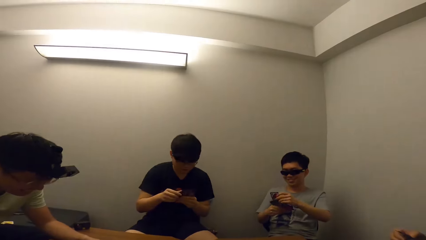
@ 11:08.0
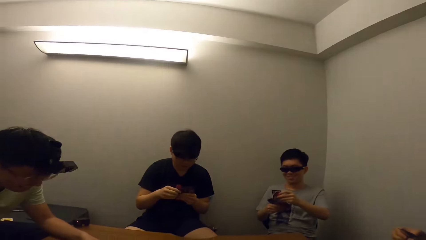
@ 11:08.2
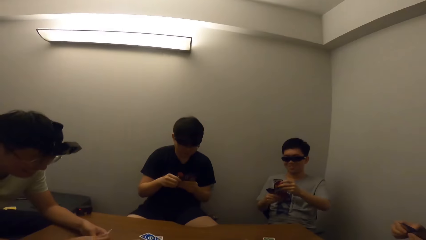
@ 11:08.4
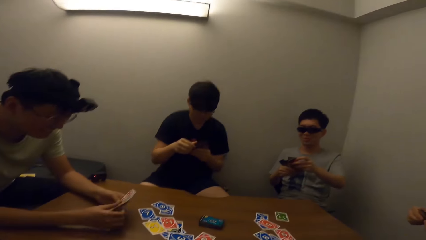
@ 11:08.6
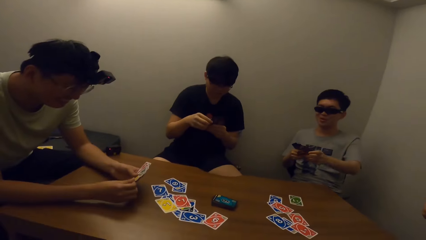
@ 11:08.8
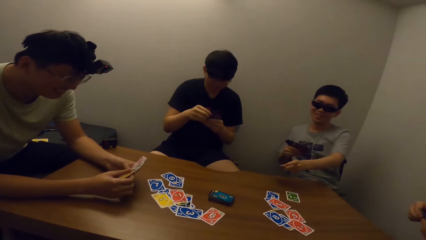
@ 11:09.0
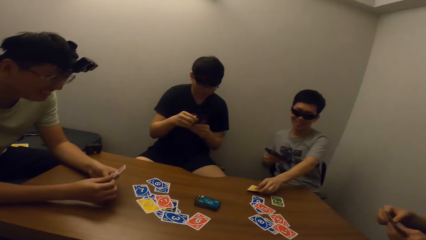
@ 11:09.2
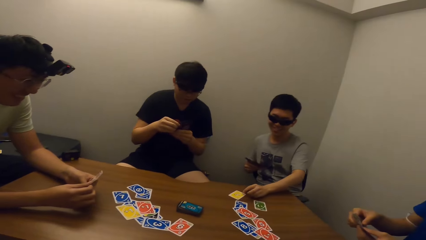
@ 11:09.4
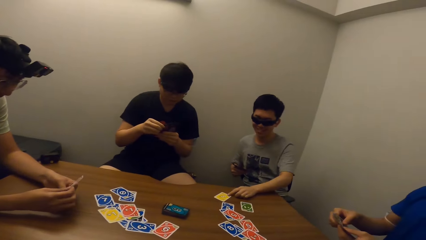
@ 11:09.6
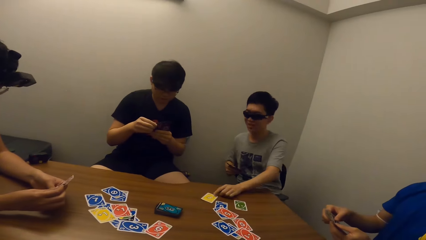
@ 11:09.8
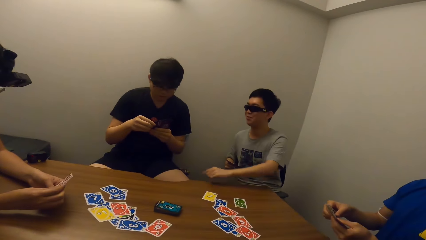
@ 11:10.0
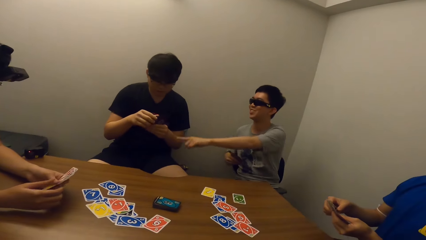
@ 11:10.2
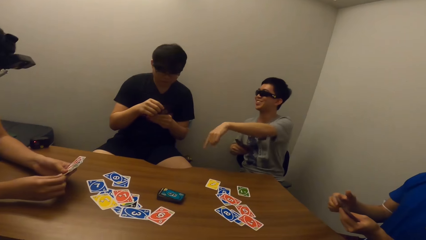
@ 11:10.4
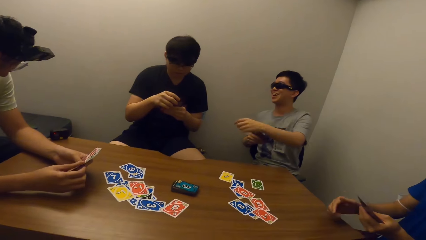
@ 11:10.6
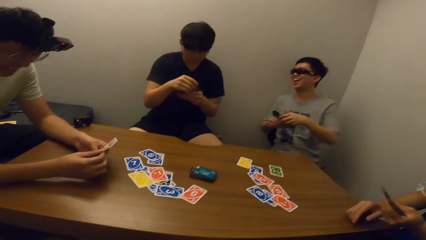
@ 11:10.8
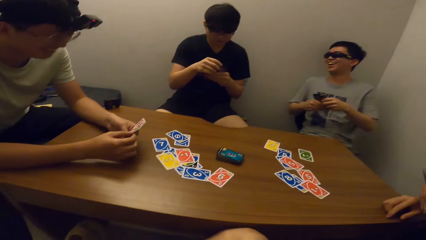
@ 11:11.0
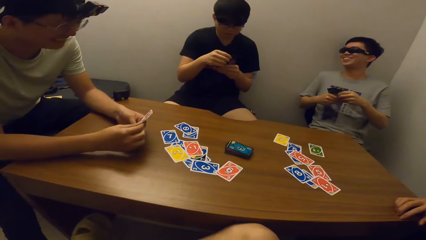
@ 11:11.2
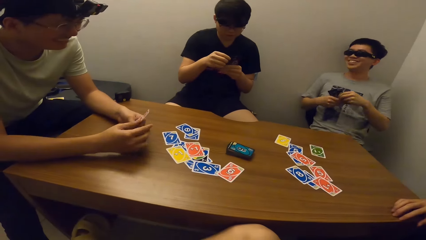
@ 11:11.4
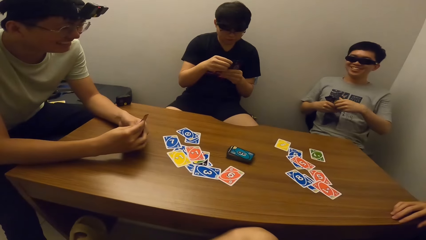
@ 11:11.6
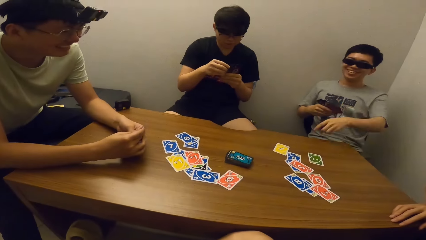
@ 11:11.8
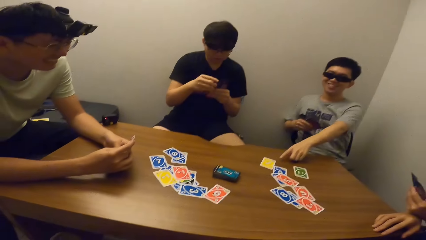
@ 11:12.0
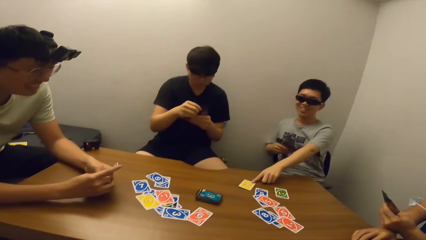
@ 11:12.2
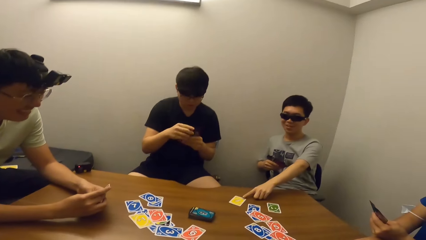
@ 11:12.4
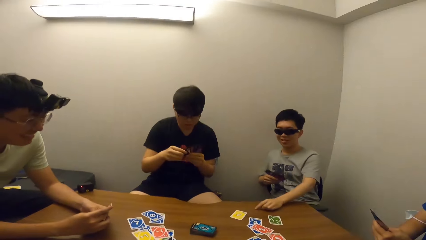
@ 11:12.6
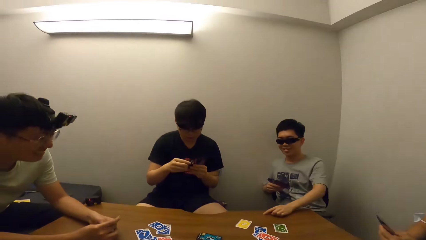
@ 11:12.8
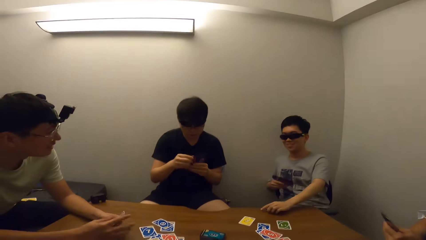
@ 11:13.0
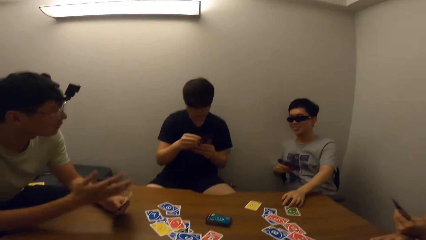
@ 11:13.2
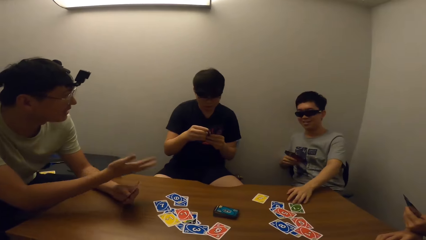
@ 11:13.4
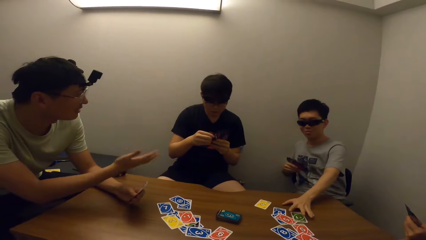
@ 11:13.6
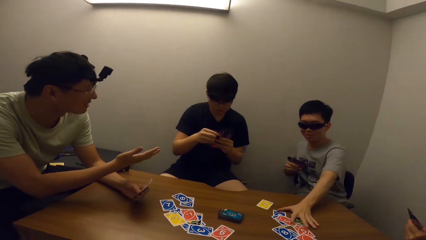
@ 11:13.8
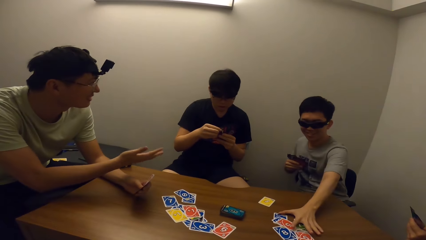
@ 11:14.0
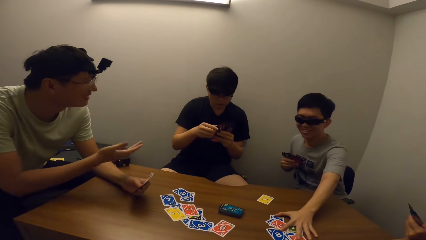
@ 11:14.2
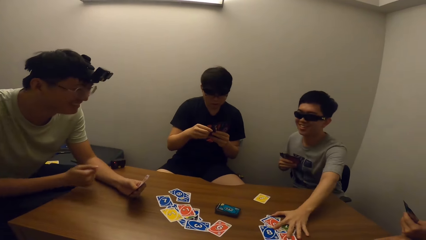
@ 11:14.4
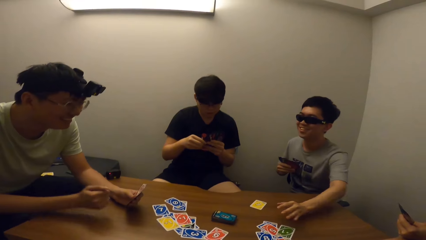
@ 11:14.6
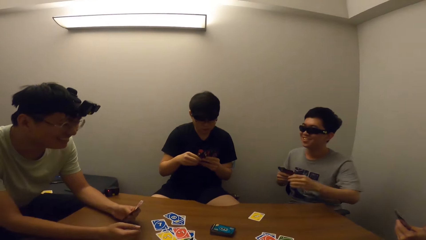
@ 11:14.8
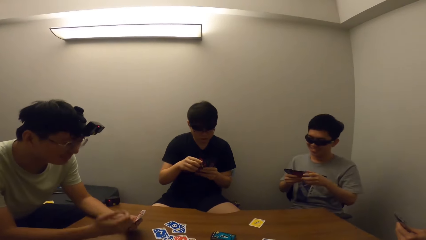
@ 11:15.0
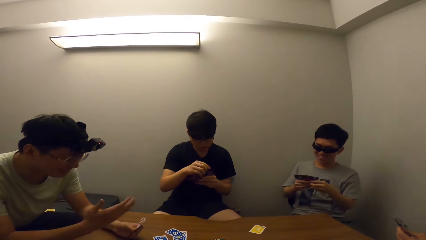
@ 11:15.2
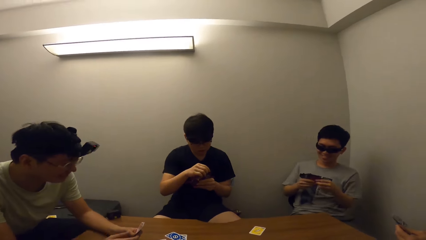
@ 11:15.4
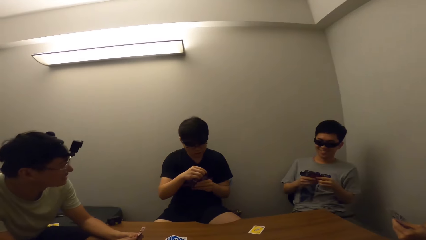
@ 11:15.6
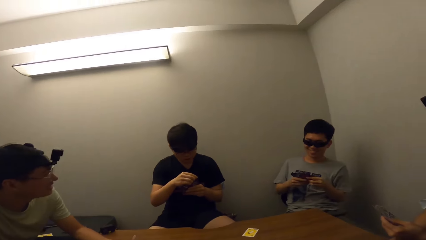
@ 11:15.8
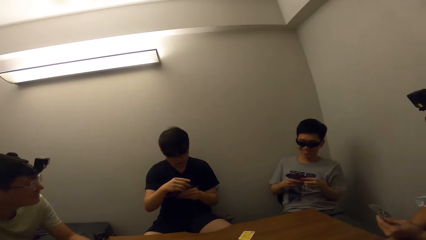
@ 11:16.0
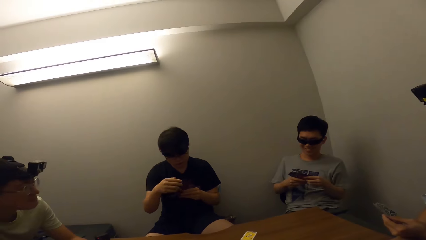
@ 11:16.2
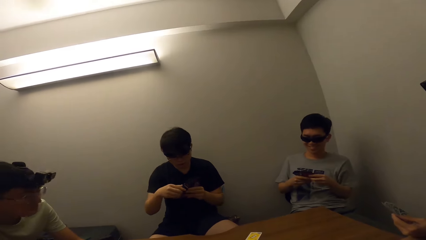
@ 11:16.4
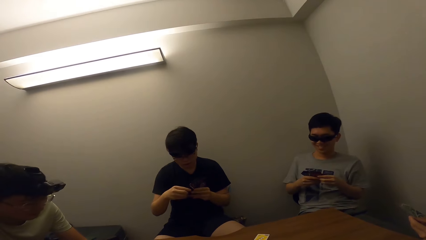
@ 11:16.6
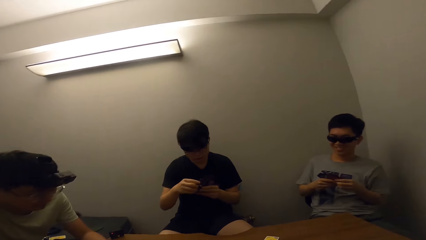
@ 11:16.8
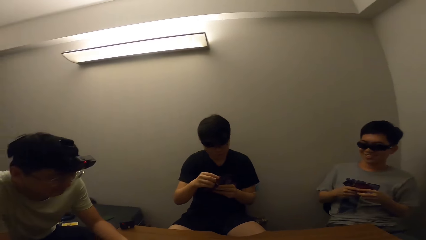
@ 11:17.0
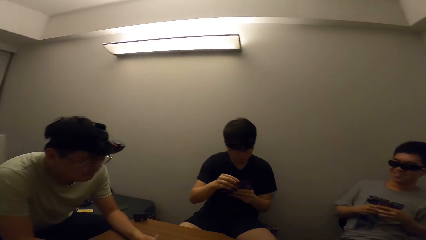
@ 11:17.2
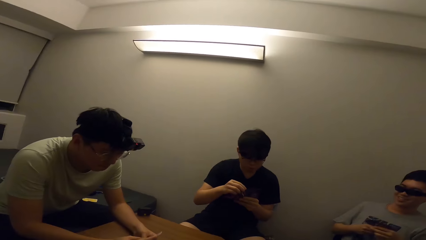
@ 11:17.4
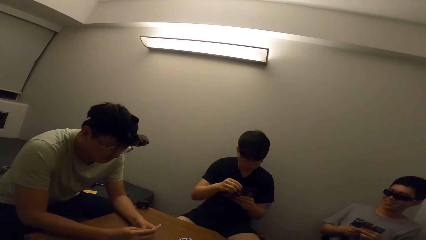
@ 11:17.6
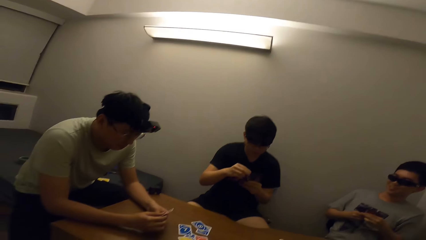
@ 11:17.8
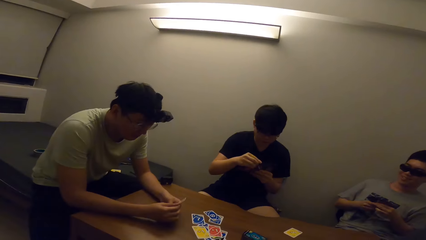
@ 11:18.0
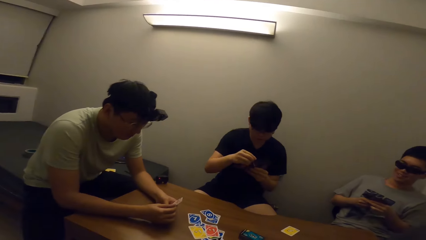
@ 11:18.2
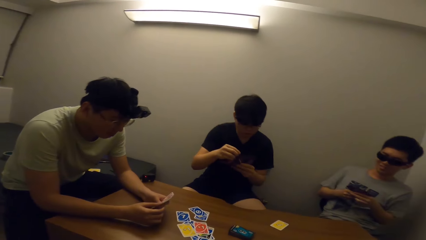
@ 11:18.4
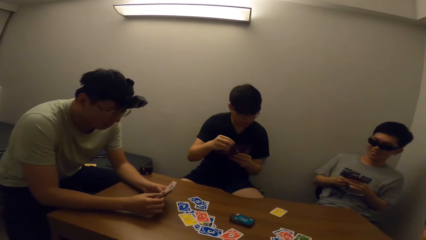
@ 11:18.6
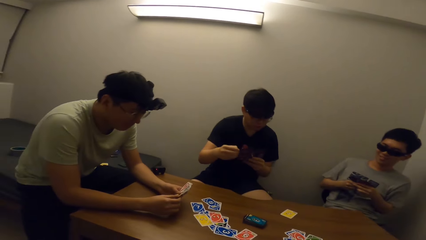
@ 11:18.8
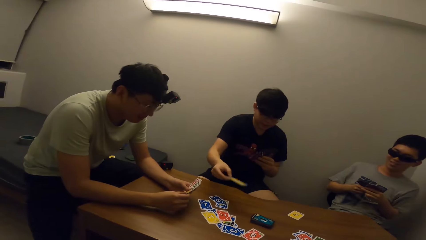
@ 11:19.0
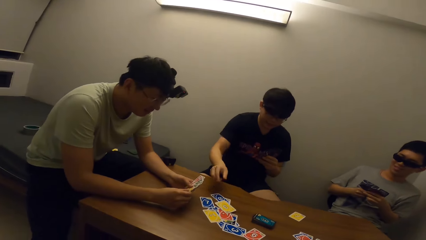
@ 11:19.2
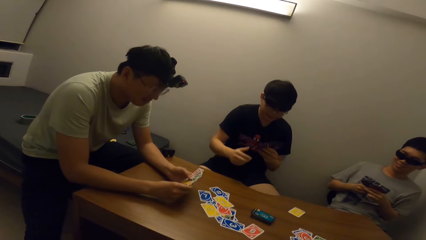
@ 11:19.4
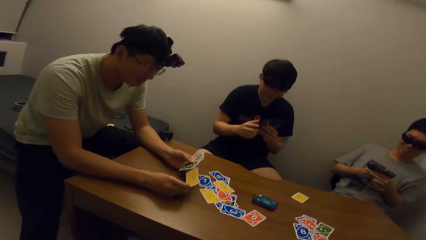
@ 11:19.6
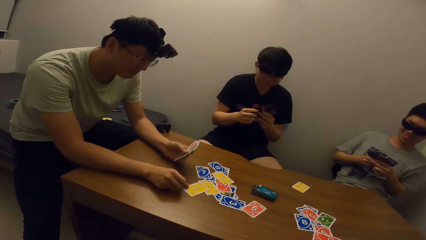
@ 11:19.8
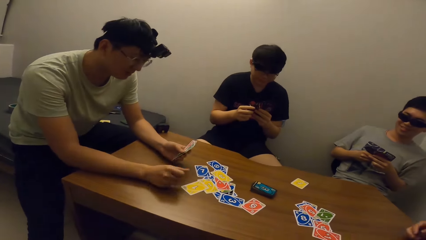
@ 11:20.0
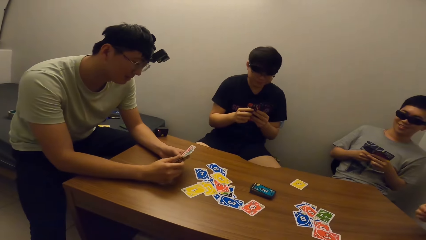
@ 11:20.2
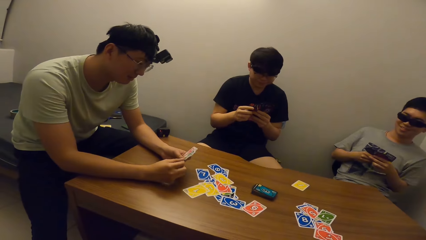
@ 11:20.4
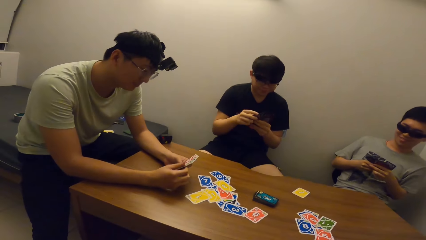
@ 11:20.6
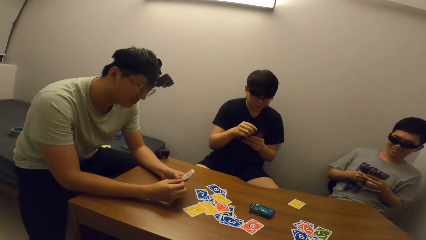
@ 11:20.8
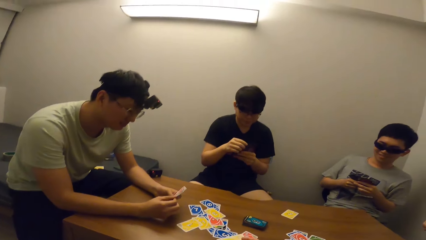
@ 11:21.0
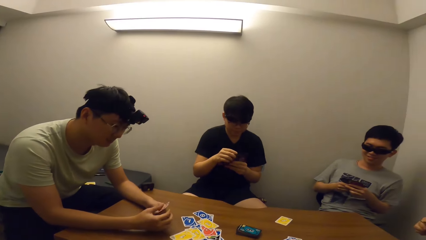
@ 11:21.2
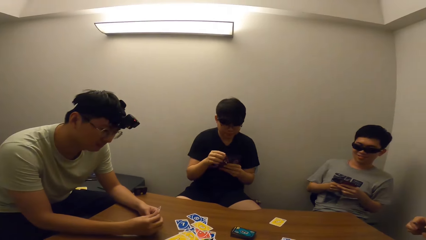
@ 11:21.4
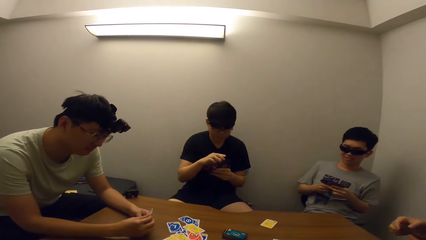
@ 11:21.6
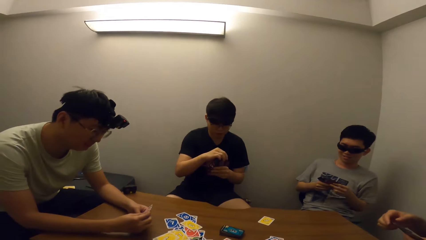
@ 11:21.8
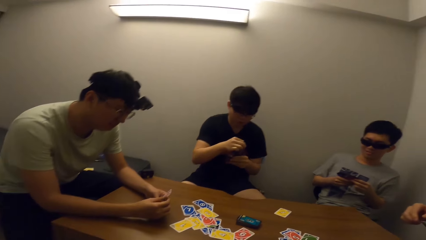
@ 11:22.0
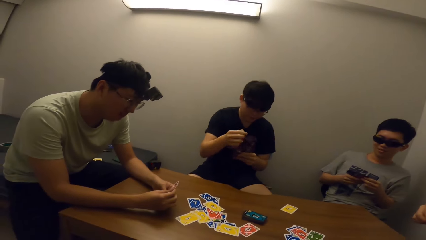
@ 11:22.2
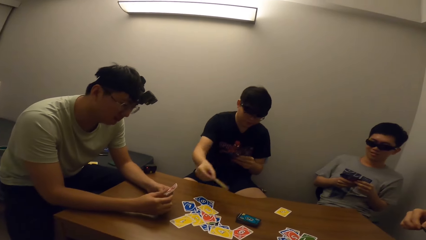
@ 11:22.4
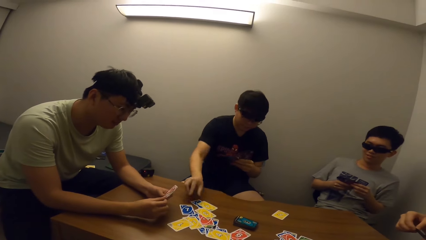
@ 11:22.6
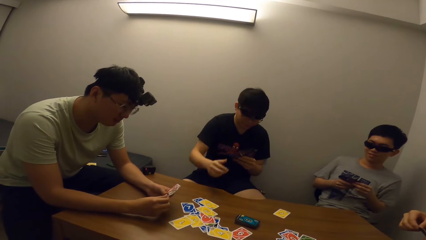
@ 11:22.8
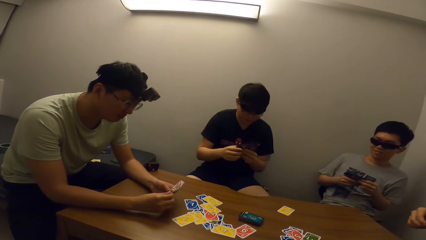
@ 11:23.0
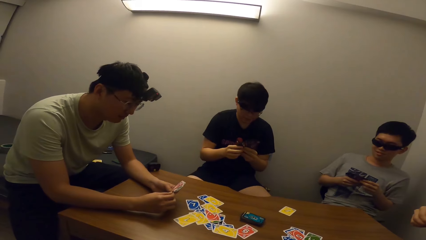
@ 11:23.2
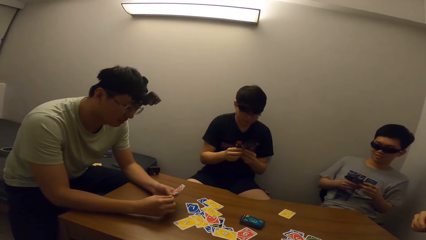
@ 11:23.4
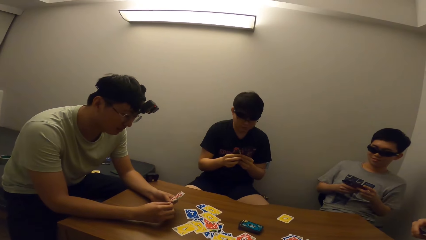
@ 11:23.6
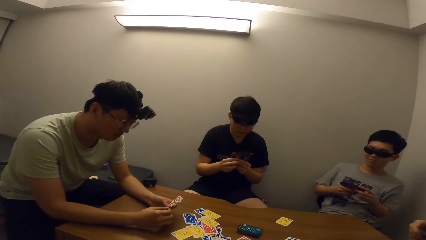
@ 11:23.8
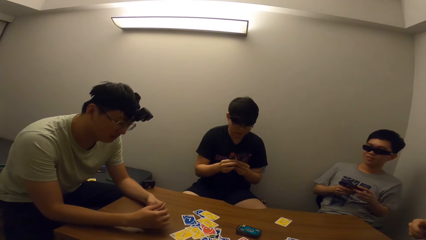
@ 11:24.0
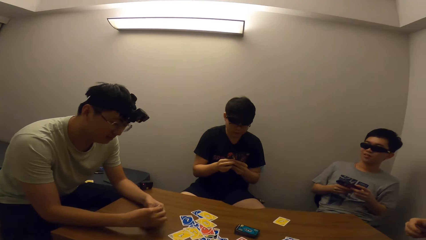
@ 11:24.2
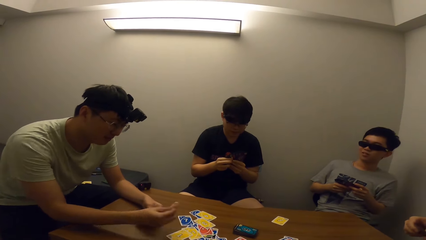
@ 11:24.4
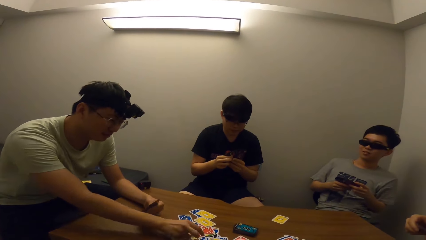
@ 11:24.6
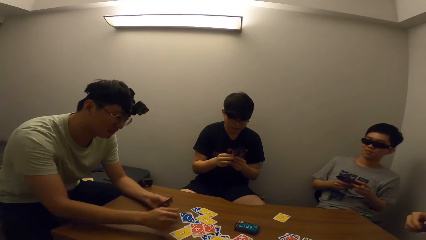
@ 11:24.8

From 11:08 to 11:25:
A boy talks. The boy places a card on the table. The boy moves a card and collects the cards. A man talks. The man places a card on the table. Another man places a card on the table. The first man places a card on the table.
